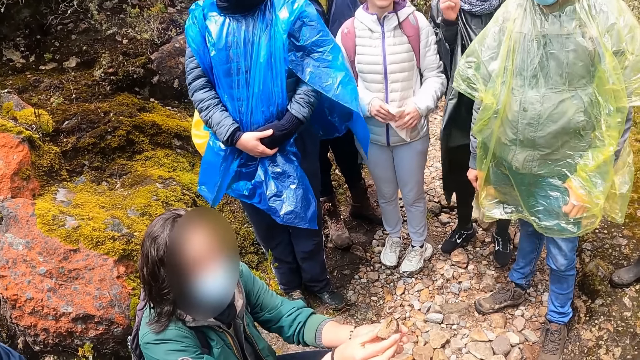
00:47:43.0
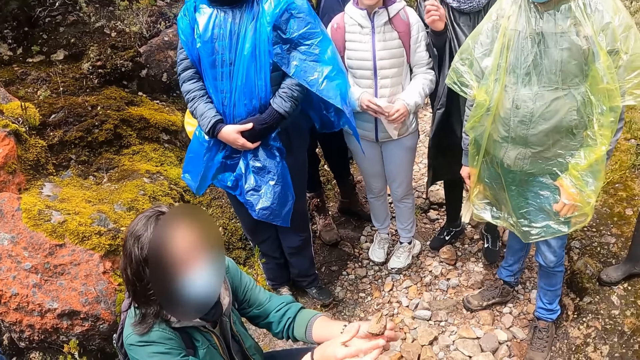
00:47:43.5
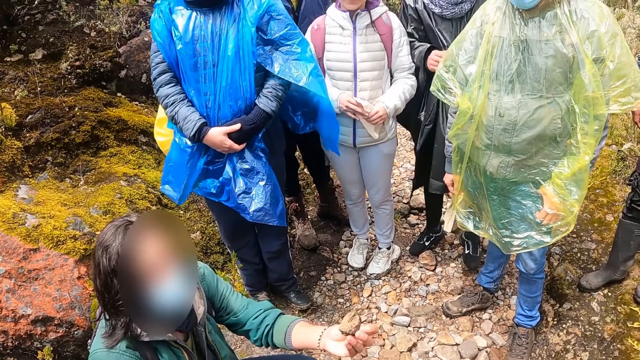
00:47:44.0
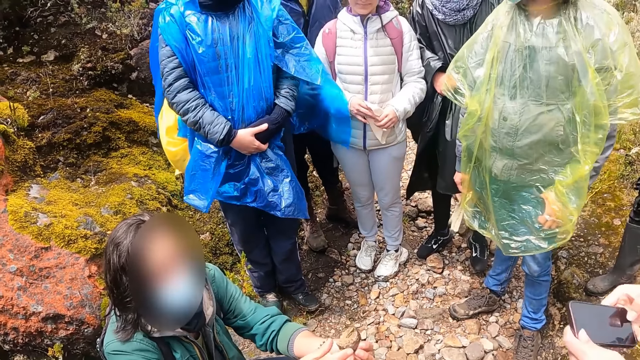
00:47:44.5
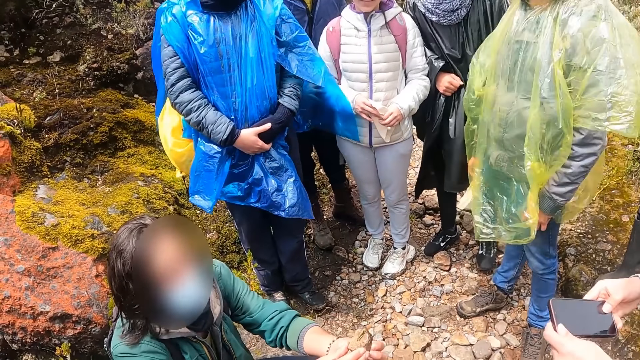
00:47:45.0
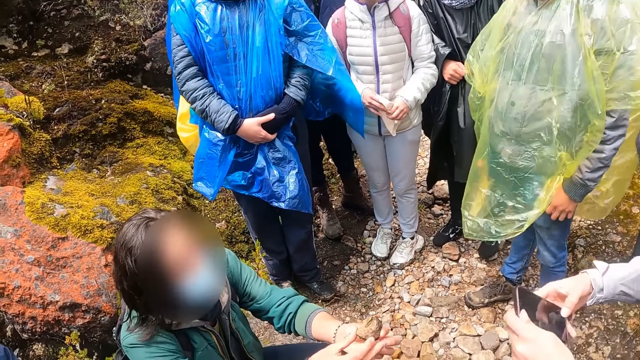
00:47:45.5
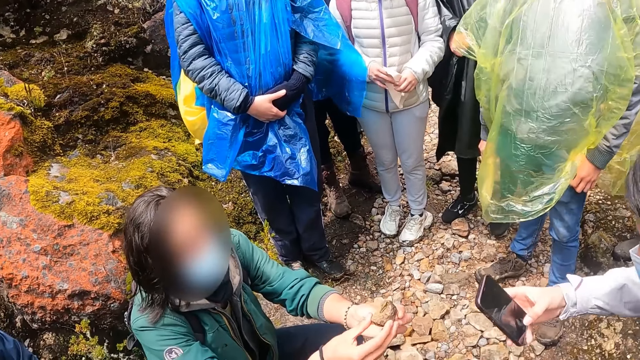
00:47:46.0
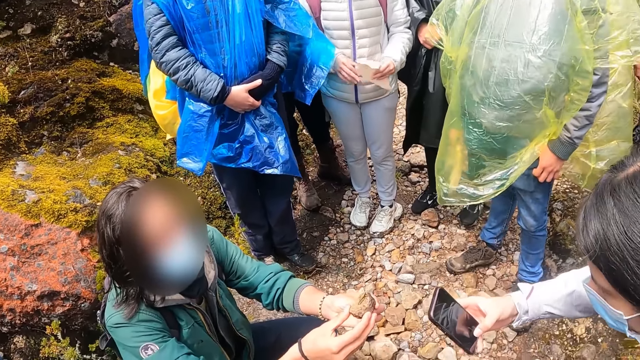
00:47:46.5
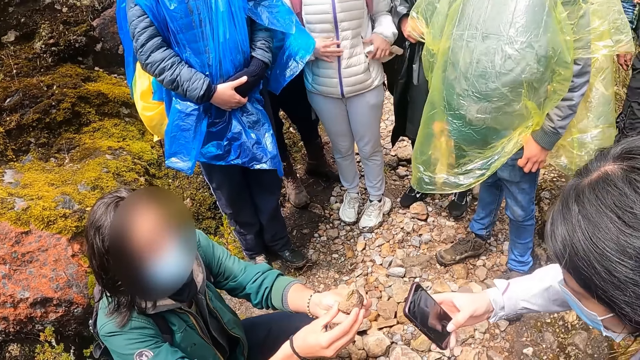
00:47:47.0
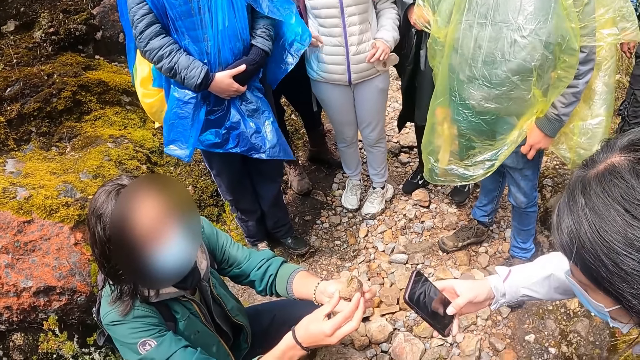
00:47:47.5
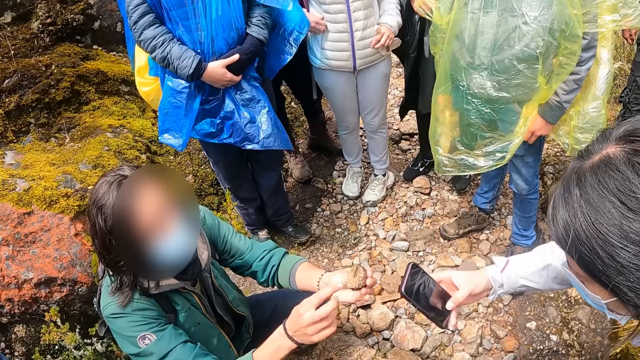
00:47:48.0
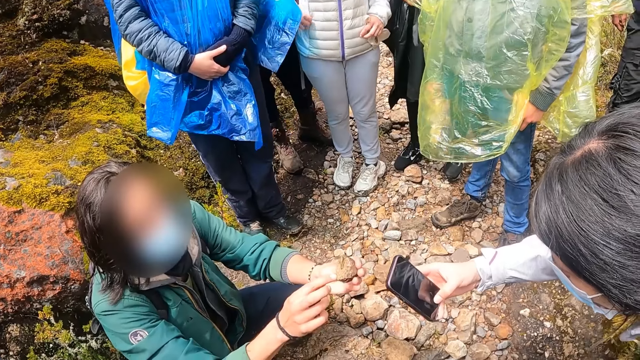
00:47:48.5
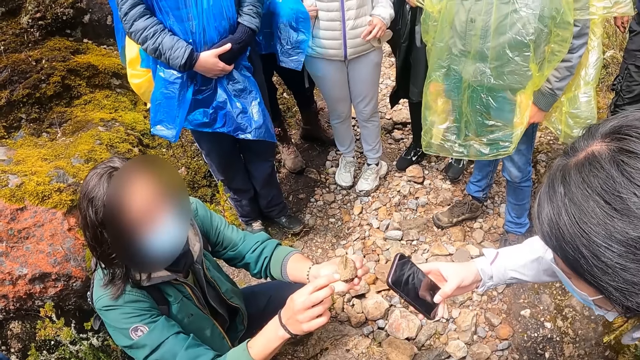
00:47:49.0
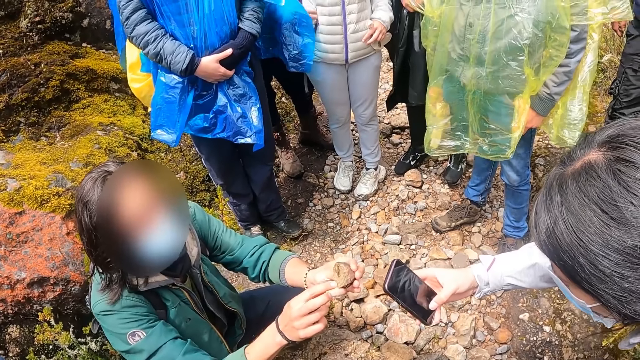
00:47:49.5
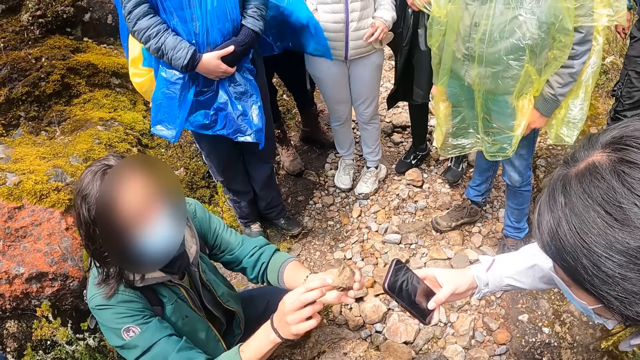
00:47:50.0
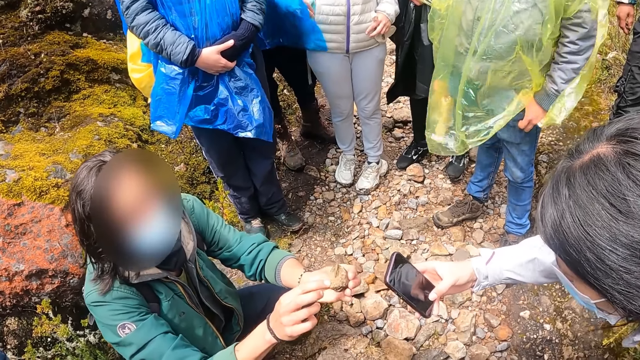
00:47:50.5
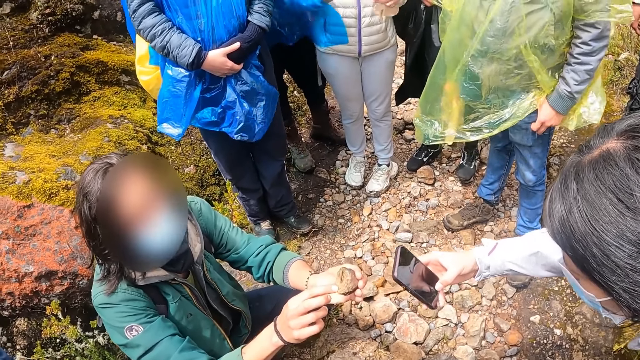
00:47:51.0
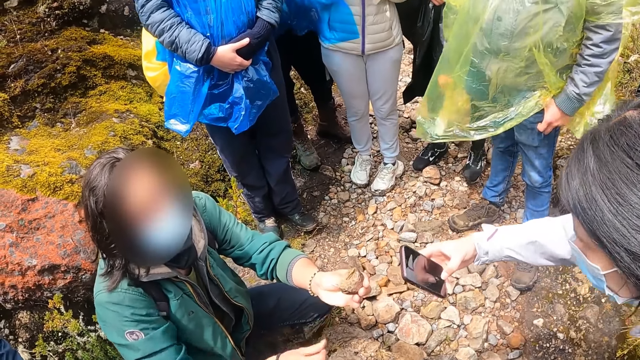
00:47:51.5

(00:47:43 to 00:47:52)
A man converses with the camera wearer. A woman holds the phone with both hands, holds the phone with her right hand, and takes a photo of a grasshopper.

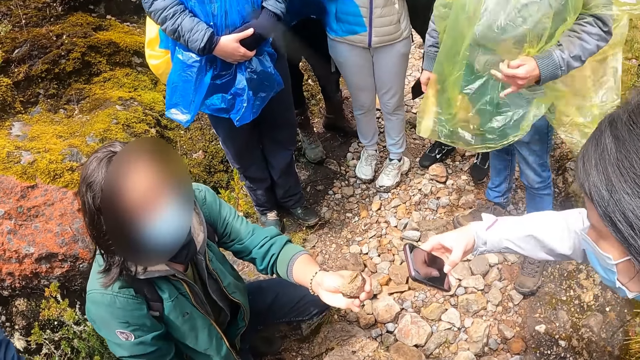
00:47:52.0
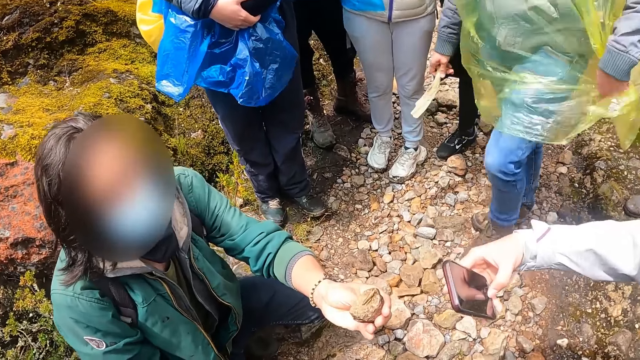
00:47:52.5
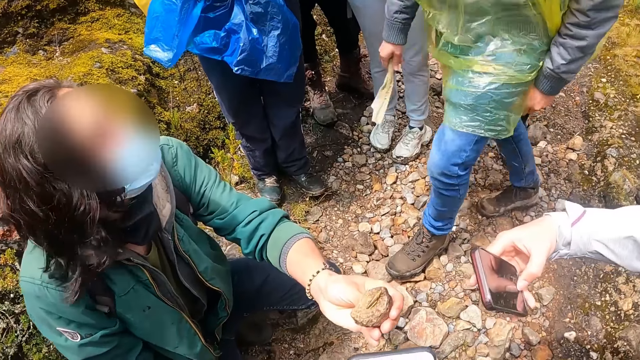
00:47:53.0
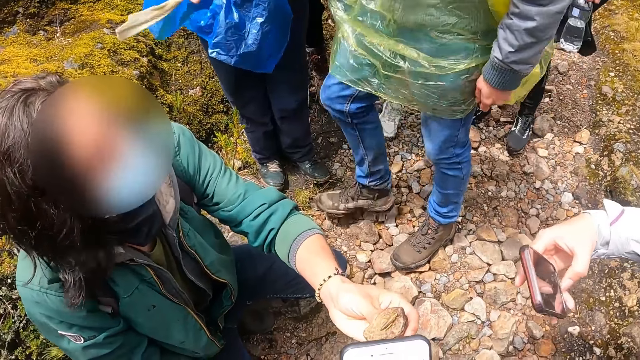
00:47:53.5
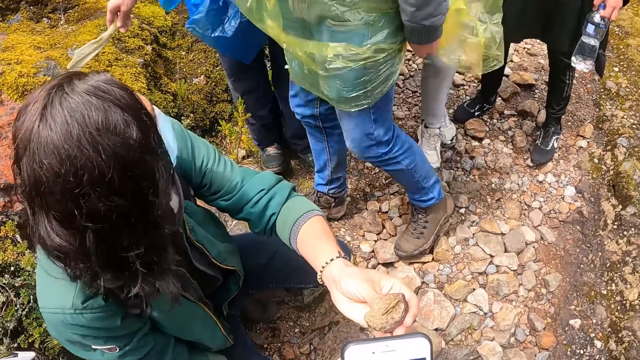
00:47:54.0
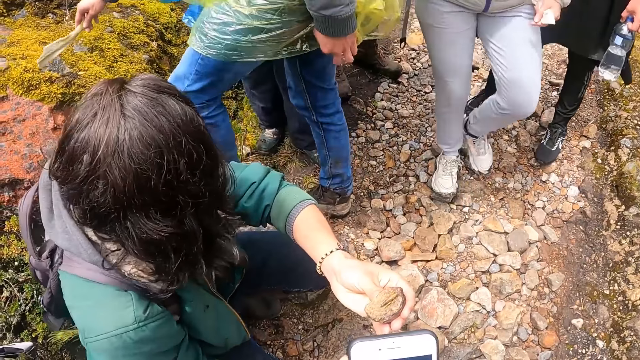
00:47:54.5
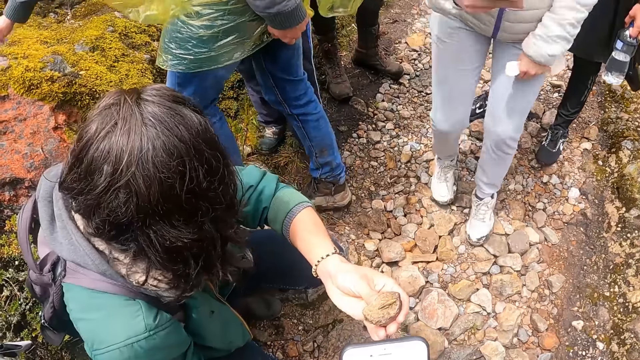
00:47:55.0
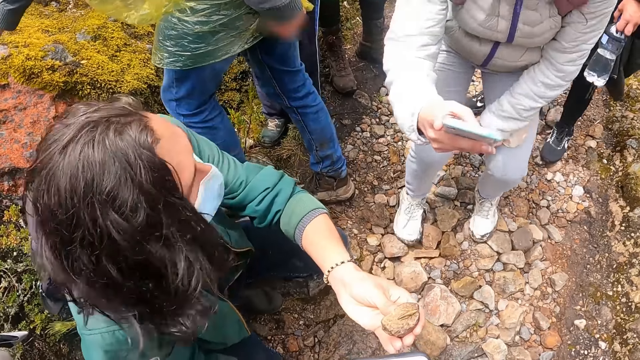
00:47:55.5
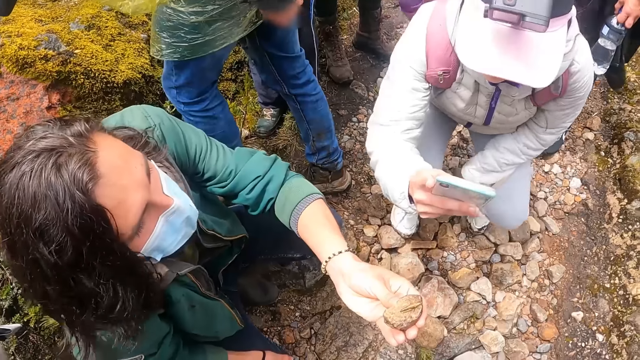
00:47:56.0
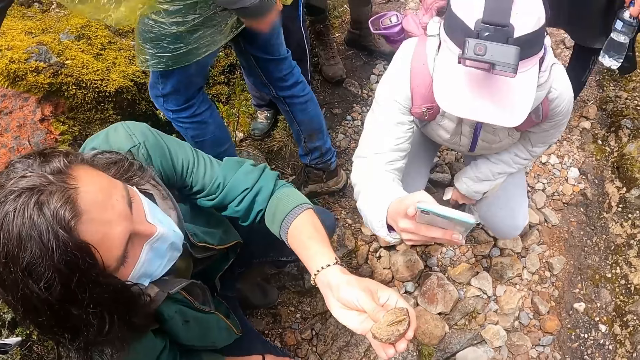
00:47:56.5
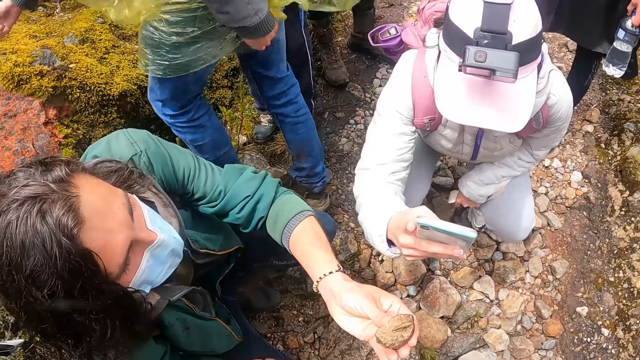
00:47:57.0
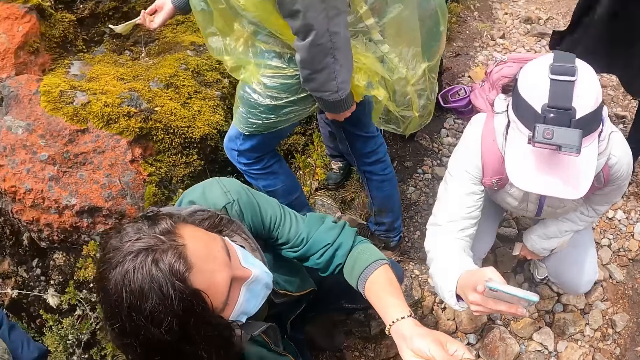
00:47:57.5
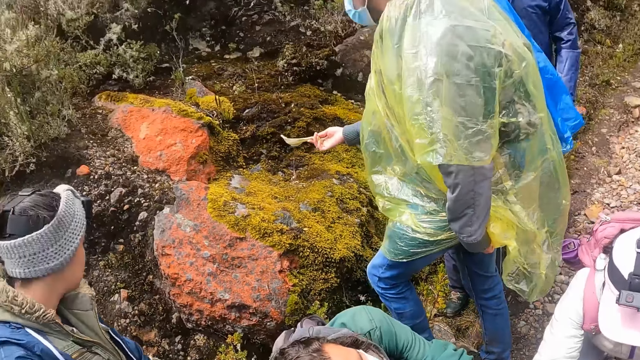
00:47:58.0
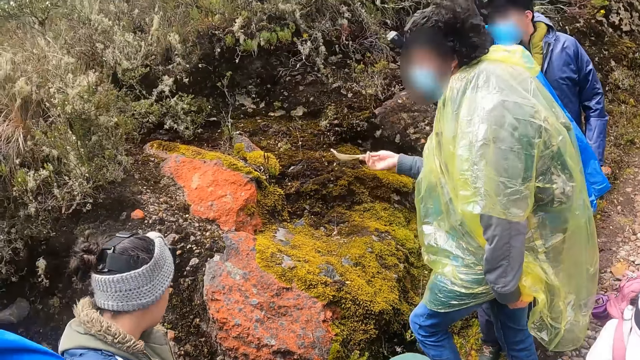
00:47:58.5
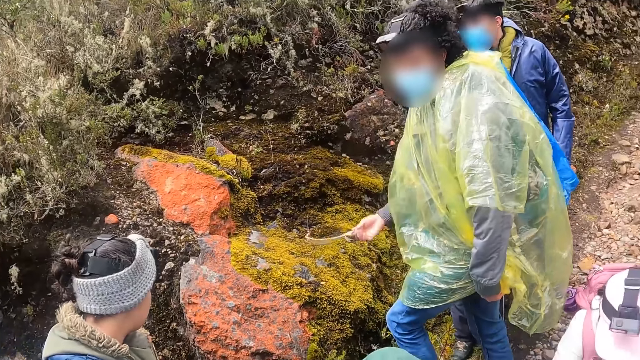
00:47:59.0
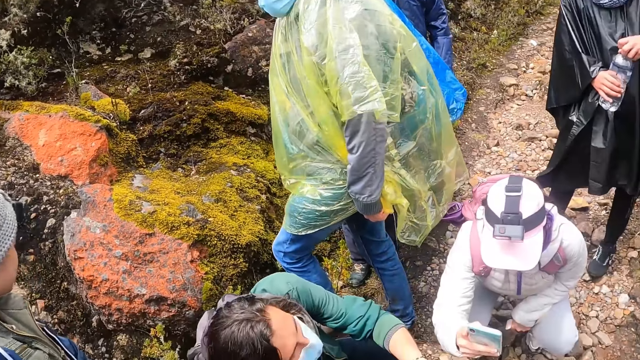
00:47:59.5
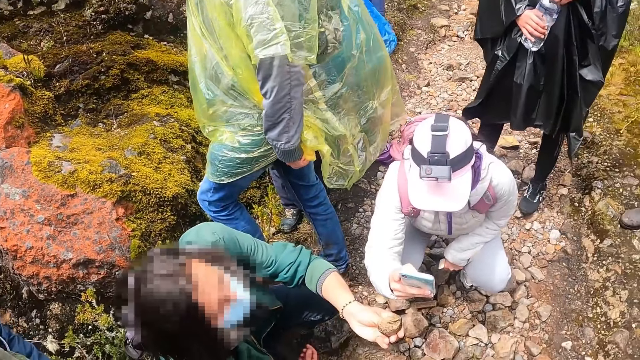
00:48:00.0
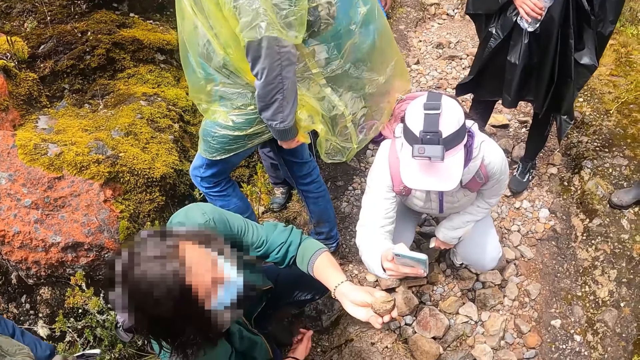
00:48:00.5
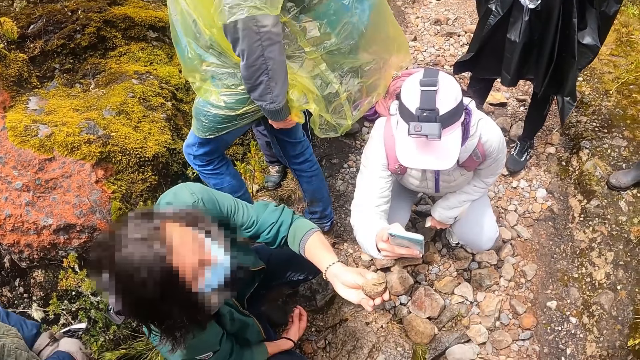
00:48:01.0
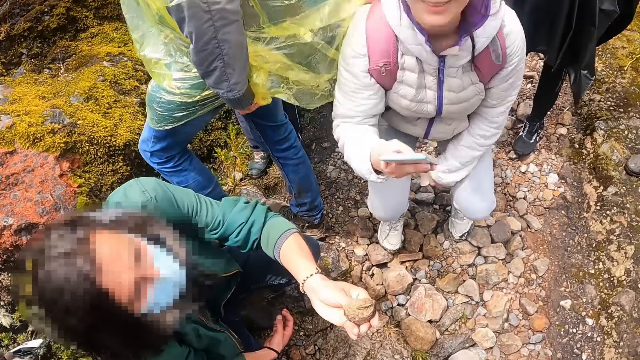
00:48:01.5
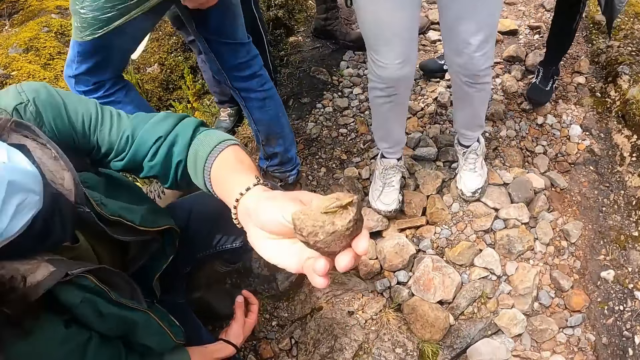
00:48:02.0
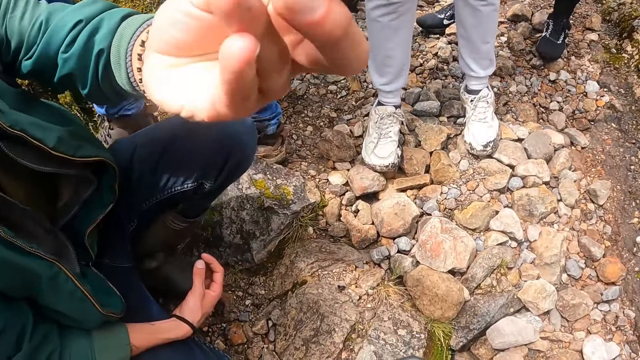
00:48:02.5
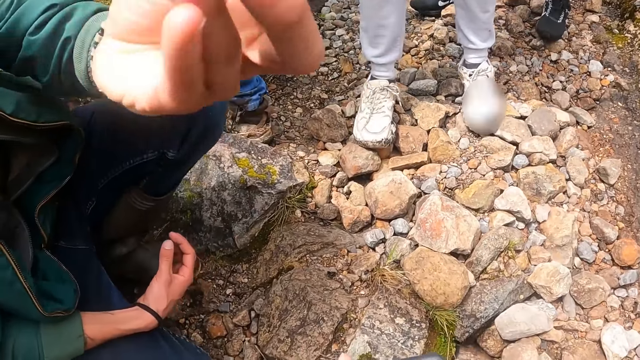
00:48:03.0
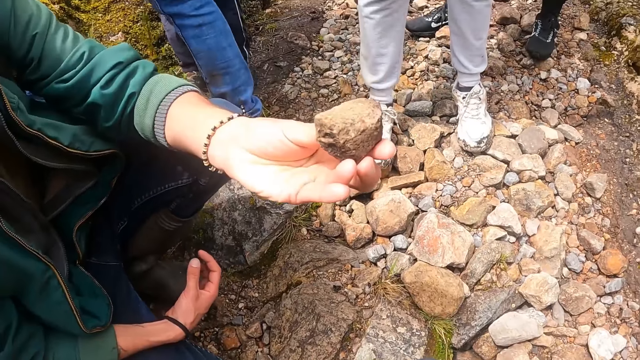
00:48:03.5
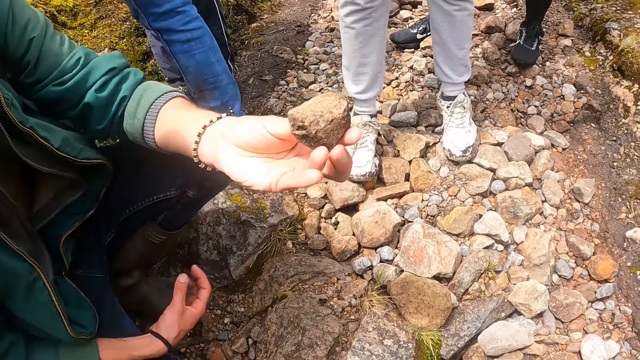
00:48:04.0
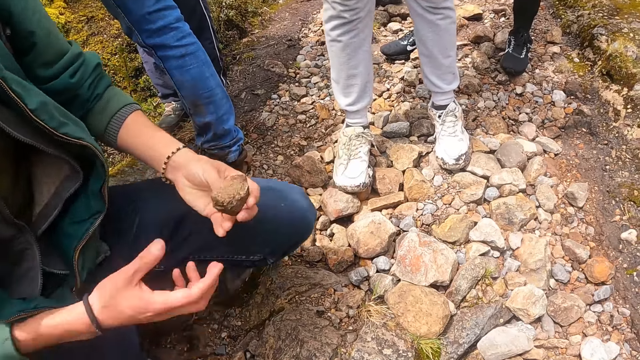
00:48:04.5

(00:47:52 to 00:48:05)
A man passes before the camera wearer. A woman holds a bottle with her left hand. Another woman squats. The other woman operates a phone with her right hand and takes a photo of a grasshopper. The camera wearer looks around. The man converses with the camera wearer. Another man raises his hand.
